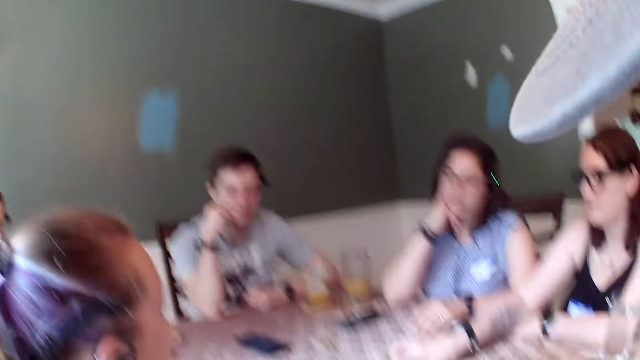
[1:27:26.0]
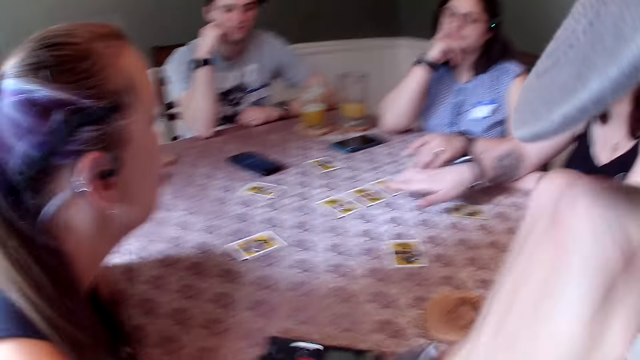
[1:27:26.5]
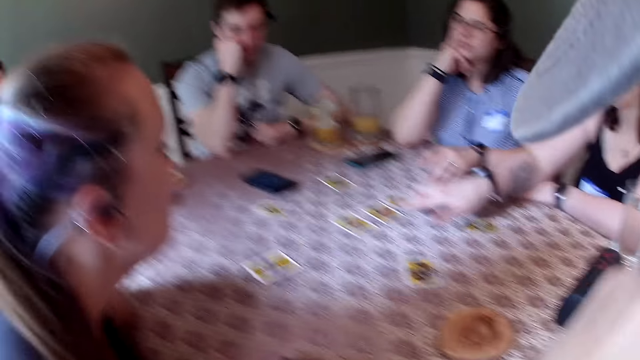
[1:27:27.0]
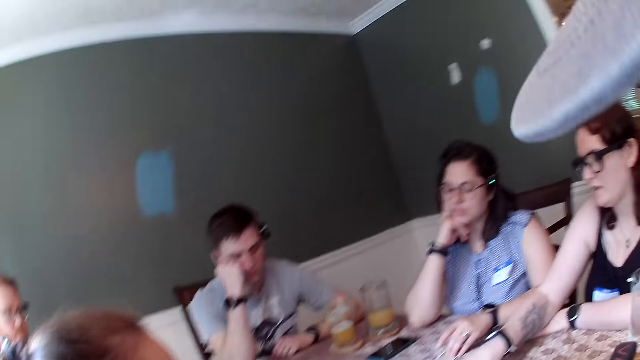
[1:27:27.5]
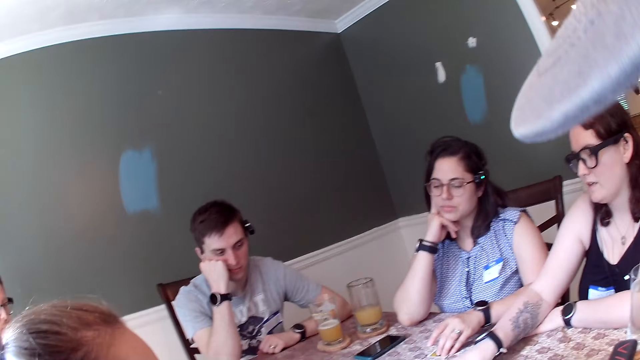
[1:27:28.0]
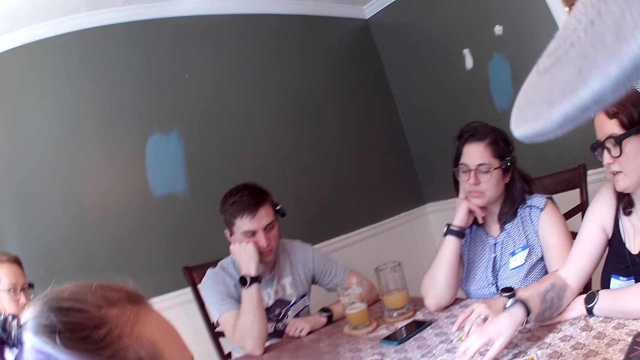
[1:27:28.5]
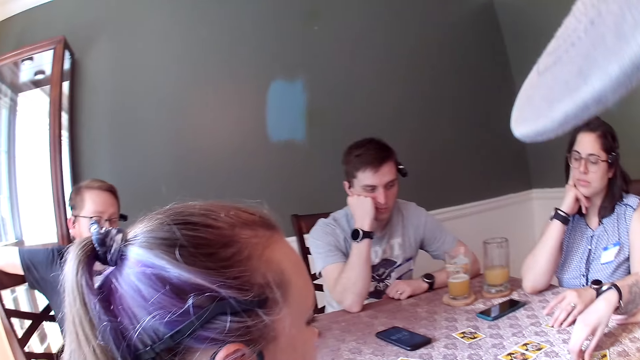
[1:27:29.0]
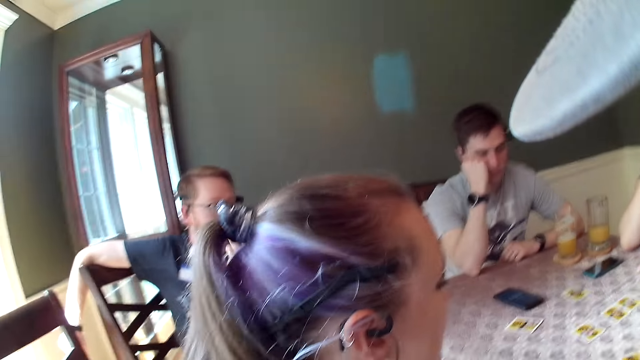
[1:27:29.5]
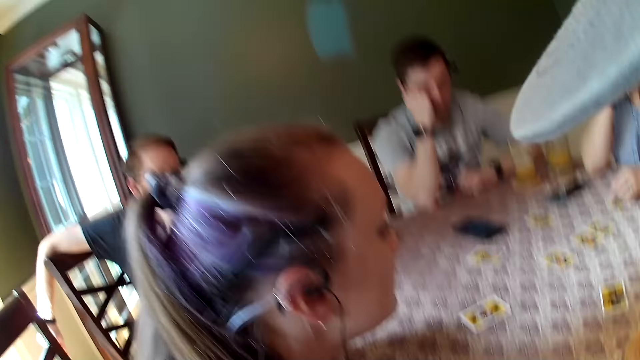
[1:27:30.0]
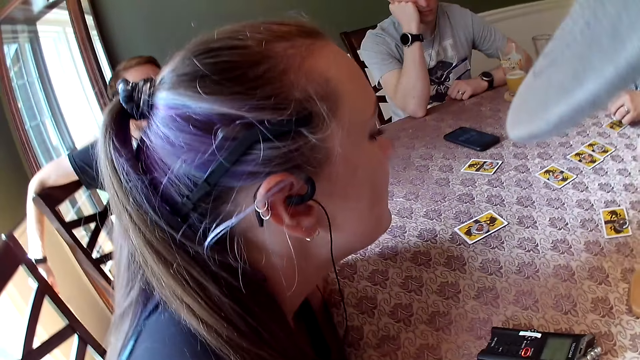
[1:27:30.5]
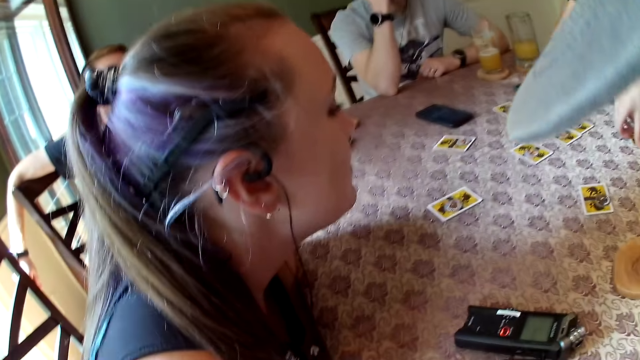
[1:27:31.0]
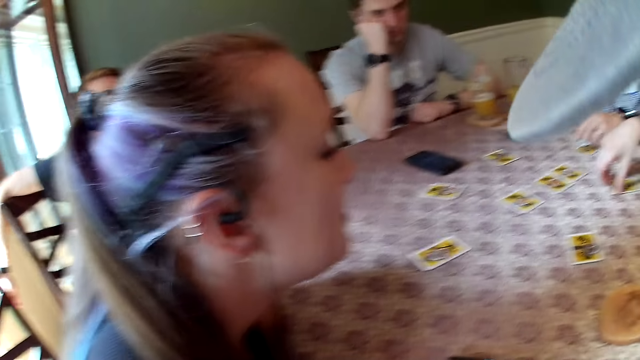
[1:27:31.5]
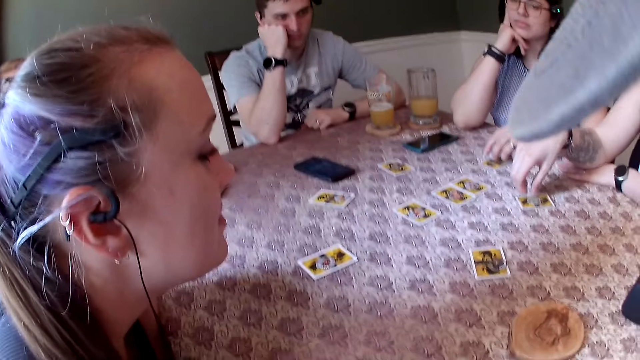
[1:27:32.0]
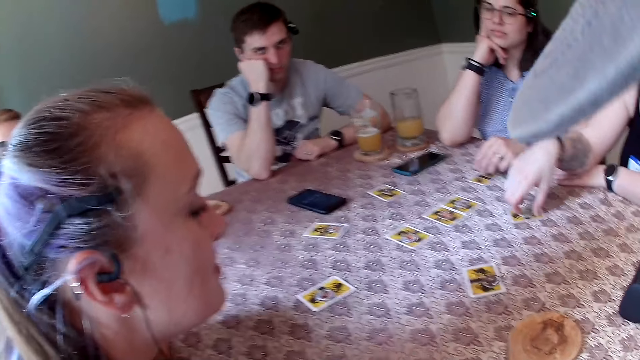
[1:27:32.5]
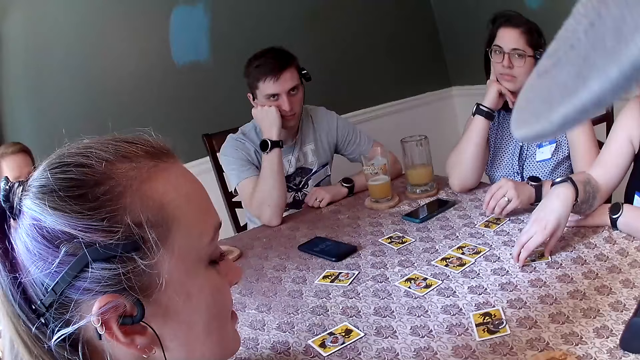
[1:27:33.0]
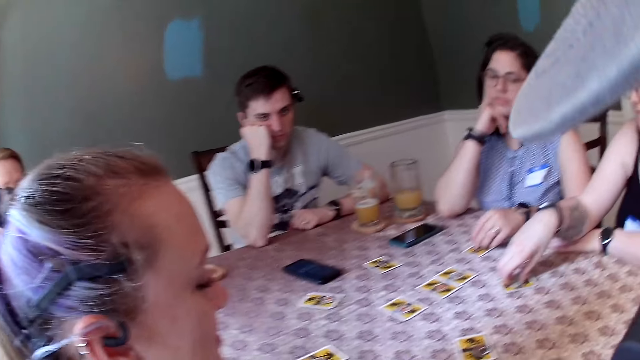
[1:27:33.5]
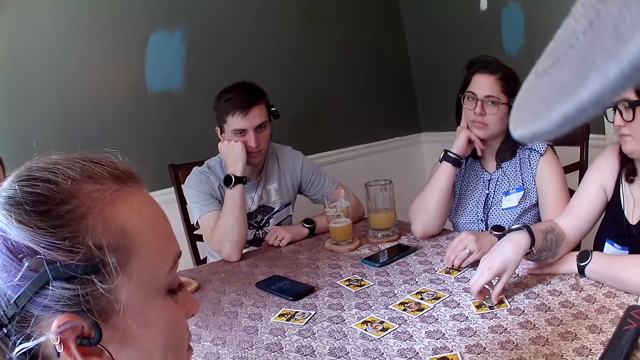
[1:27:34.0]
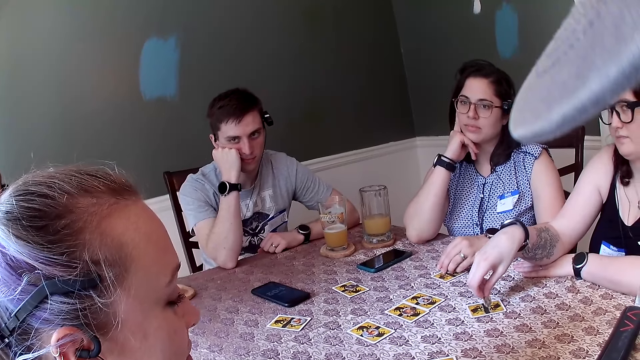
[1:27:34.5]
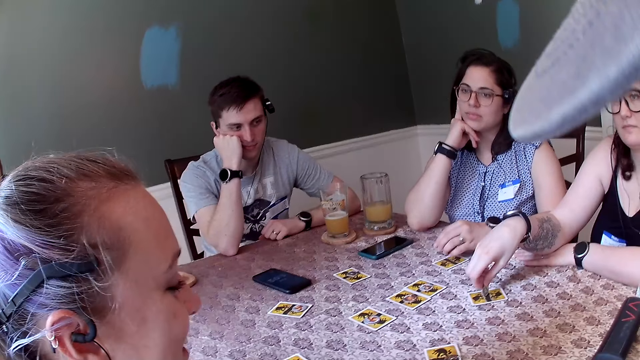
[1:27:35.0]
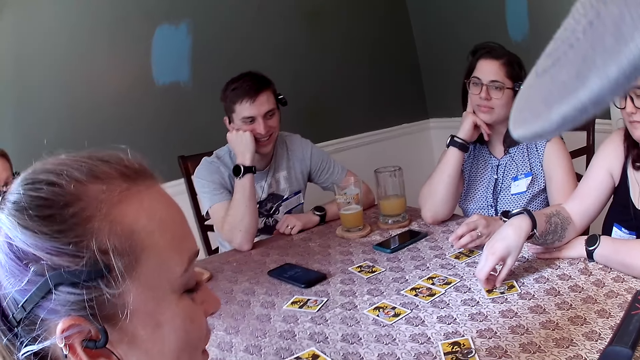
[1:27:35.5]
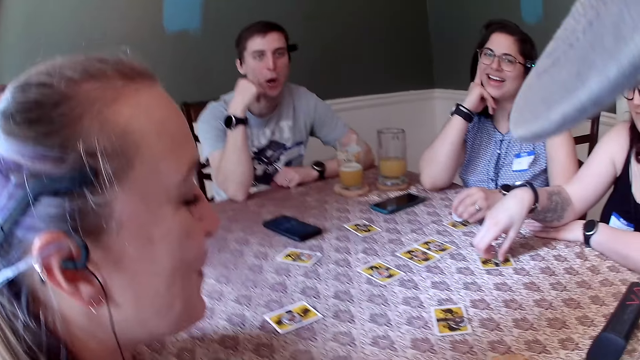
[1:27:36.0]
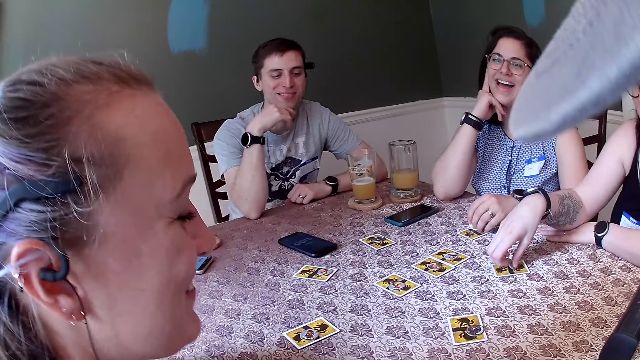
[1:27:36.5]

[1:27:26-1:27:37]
The camera wearer looks around. The woman holds a card on the table with her right hand.

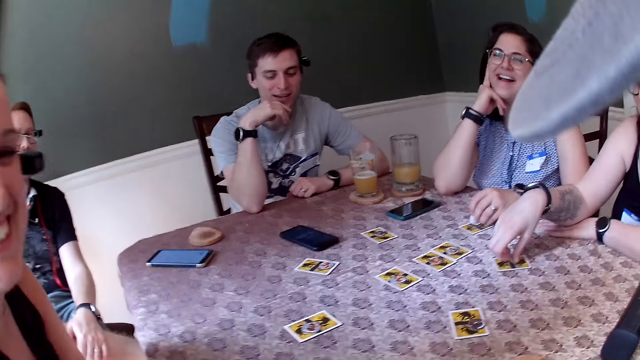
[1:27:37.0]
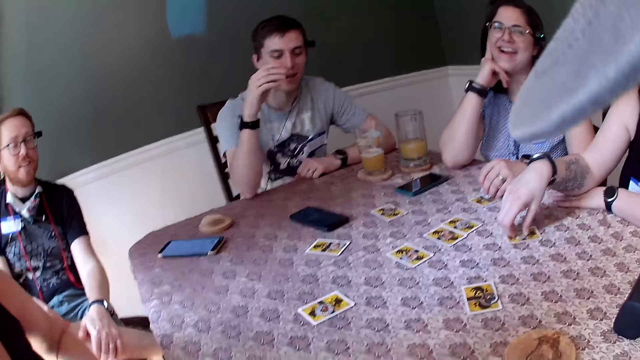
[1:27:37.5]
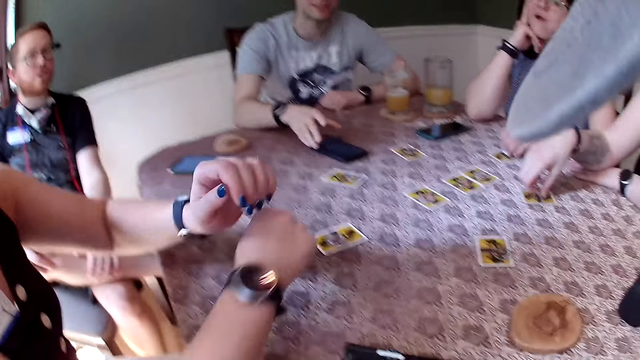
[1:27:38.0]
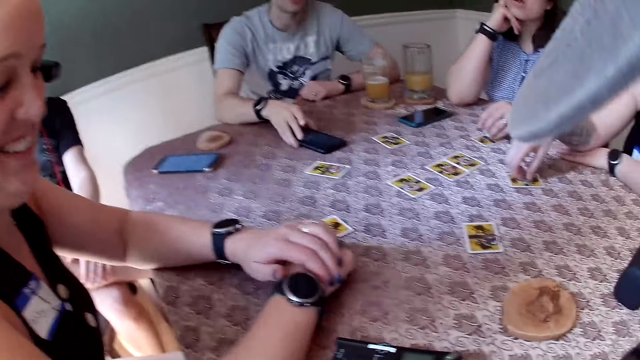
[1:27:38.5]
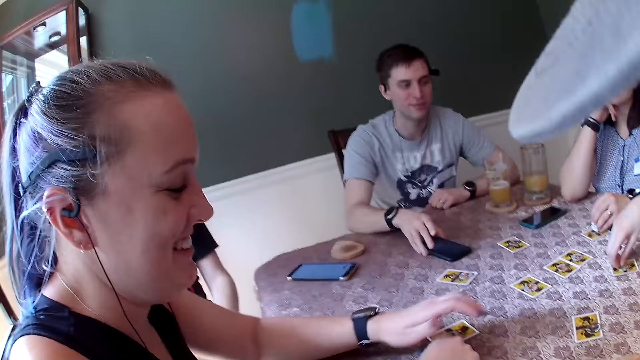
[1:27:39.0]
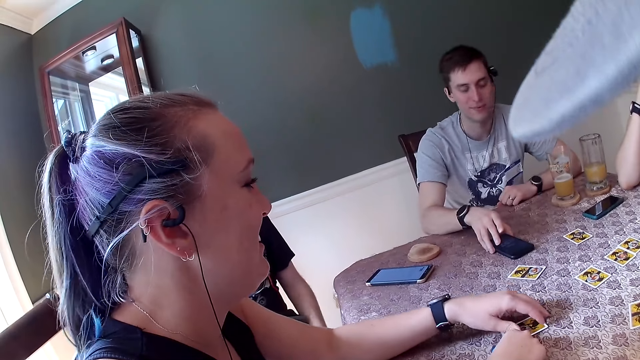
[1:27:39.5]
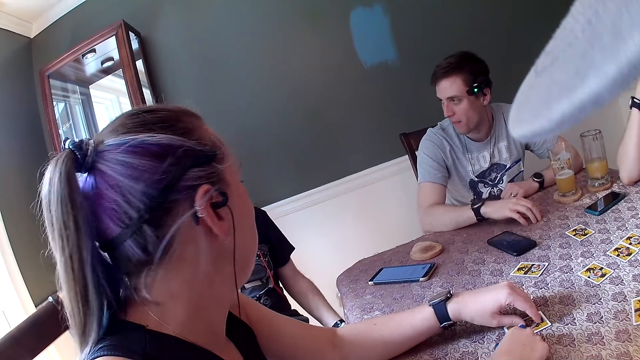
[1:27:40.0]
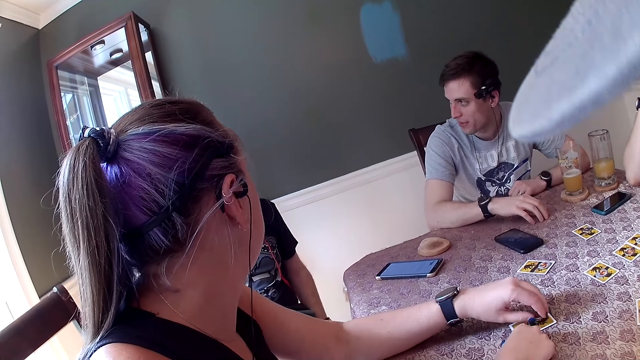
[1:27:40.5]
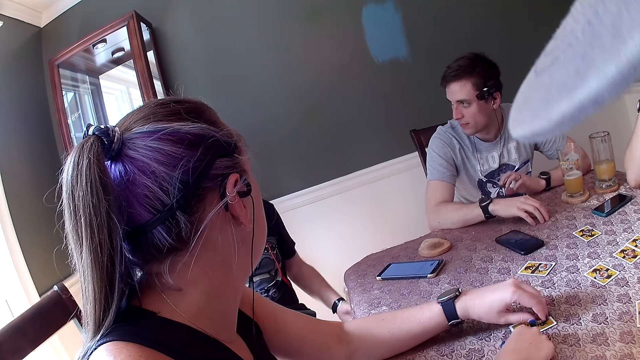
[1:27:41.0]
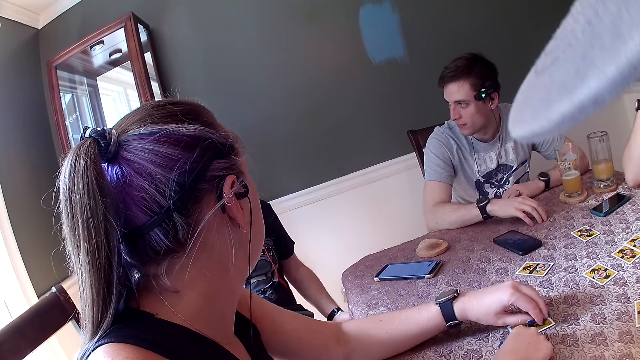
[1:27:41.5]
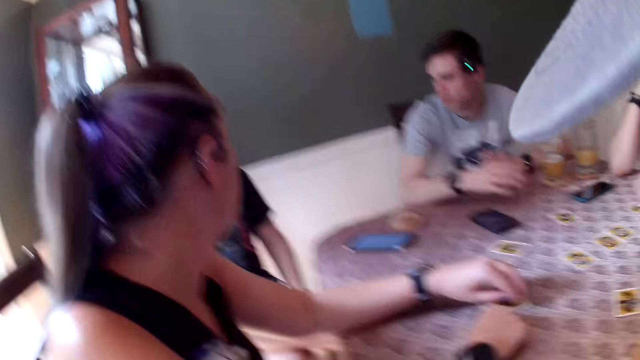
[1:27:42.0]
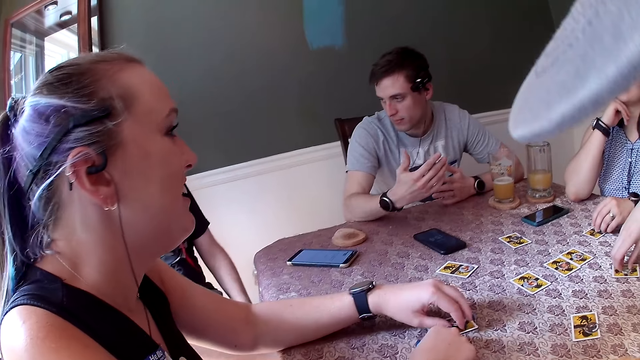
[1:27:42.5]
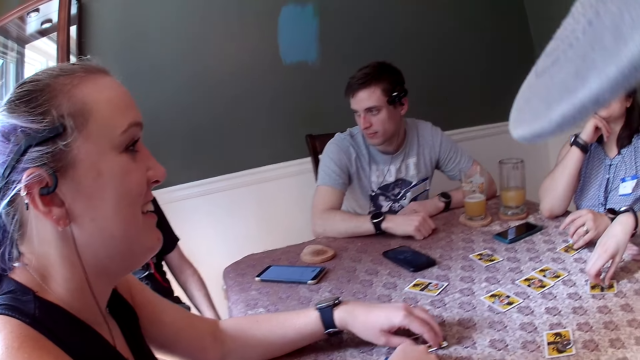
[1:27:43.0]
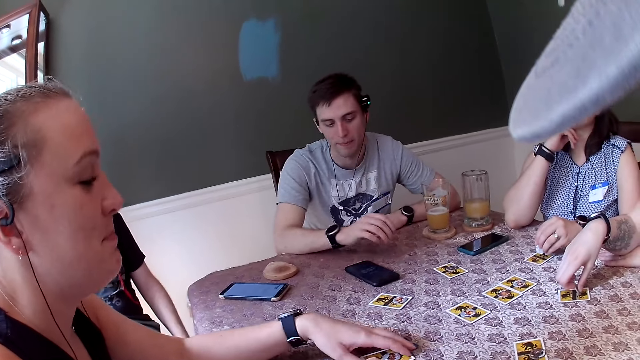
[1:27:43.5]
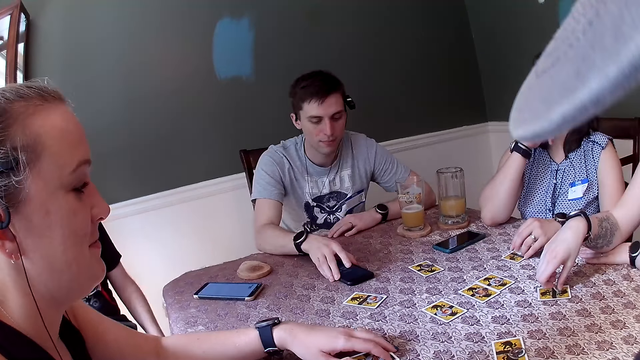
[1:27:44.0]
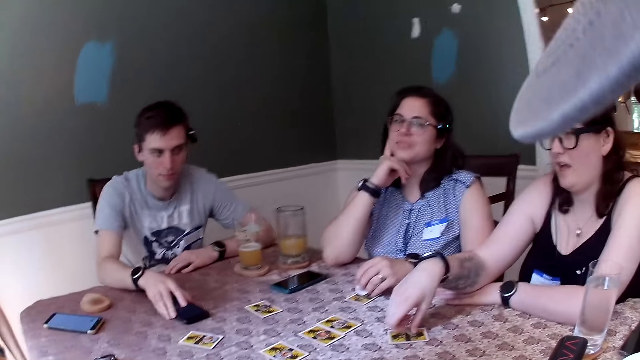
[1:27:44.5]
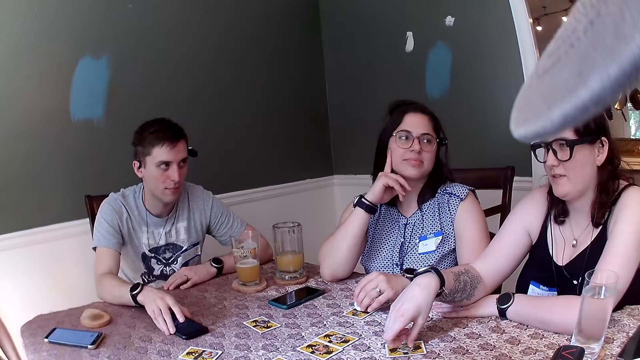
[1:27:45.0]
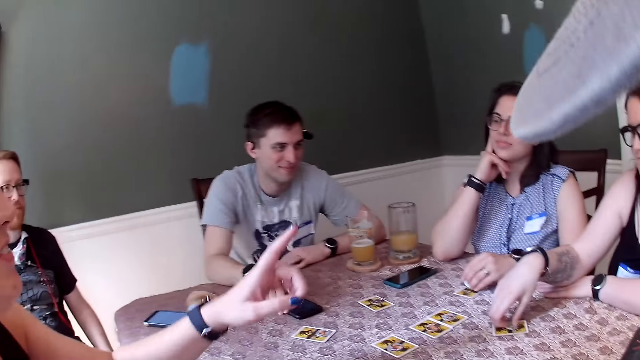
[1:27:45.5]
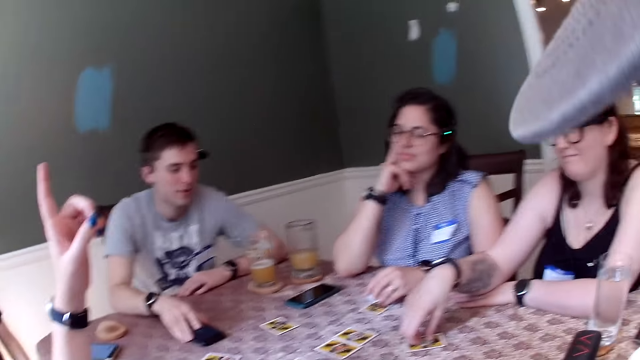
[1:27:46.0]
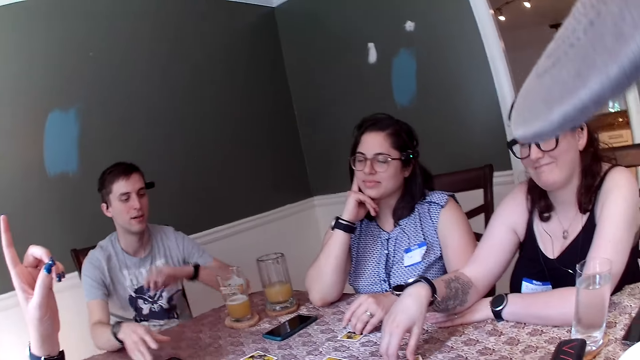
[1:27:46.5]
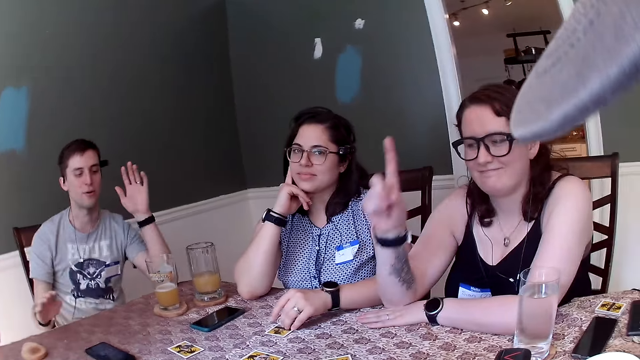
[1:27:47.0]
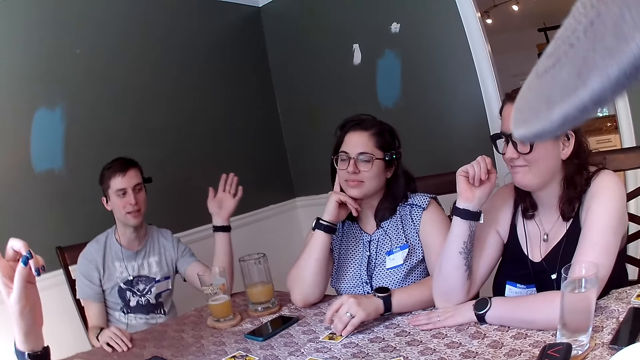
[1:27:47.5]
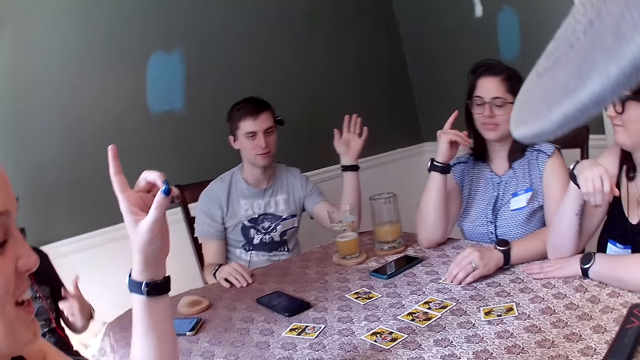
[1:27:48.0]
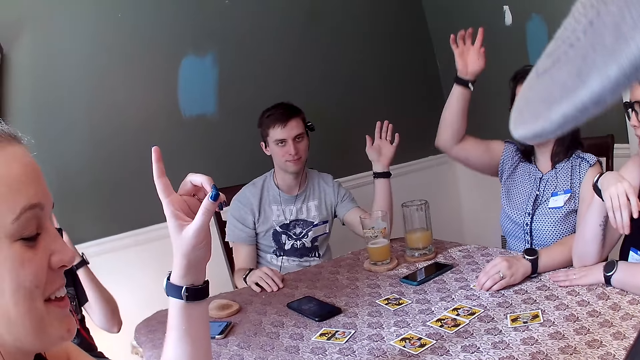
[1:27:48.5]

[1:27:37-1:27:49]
The camera wearer takes a platter. The woman moves a card on the table with her left hand.
